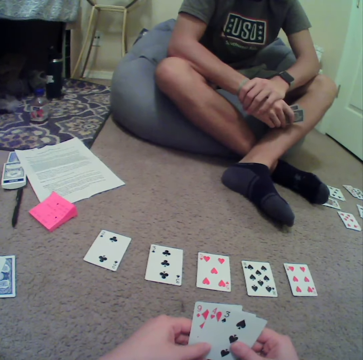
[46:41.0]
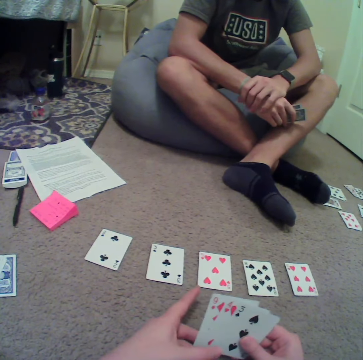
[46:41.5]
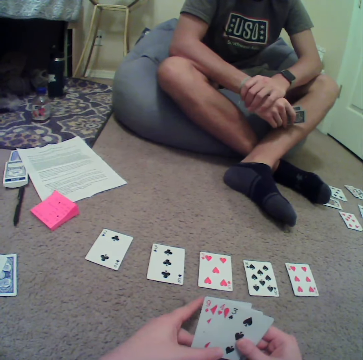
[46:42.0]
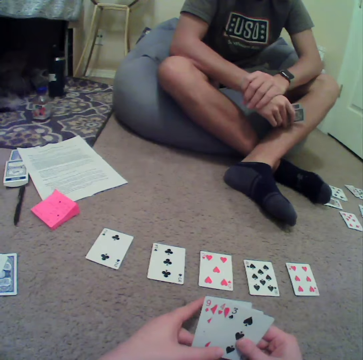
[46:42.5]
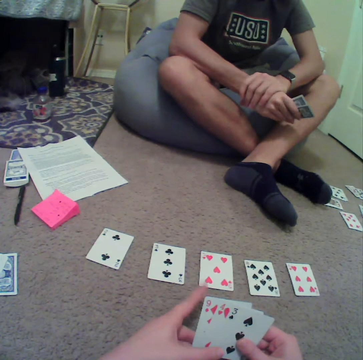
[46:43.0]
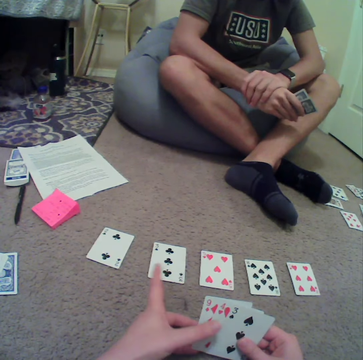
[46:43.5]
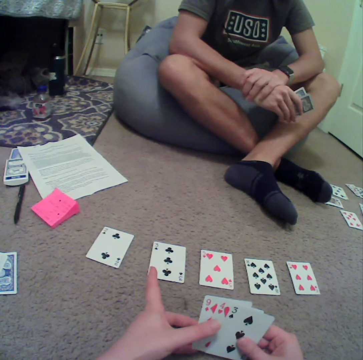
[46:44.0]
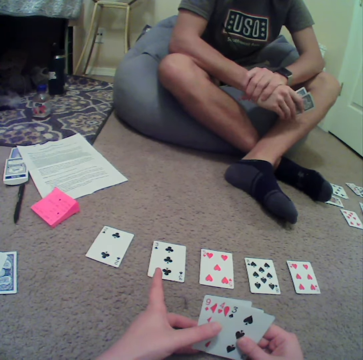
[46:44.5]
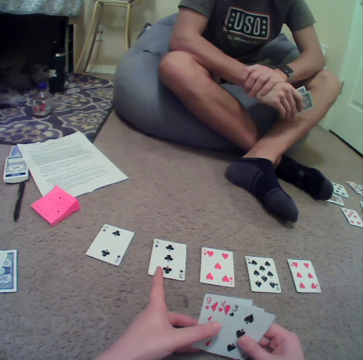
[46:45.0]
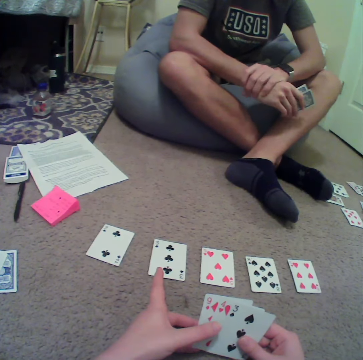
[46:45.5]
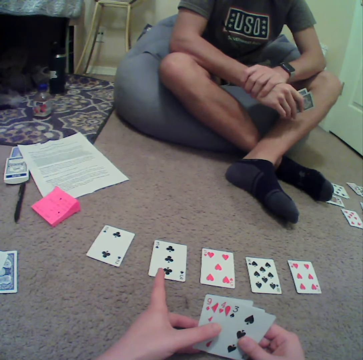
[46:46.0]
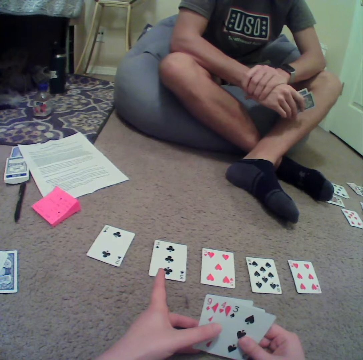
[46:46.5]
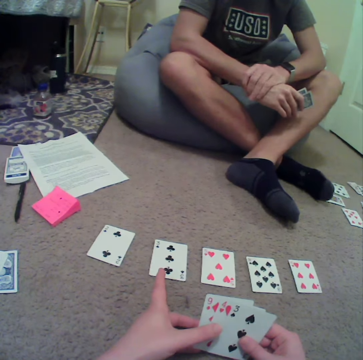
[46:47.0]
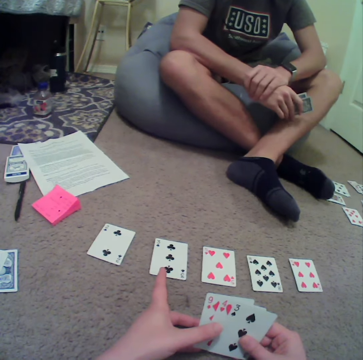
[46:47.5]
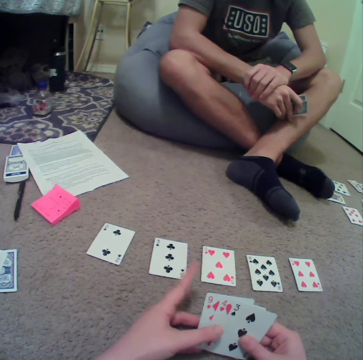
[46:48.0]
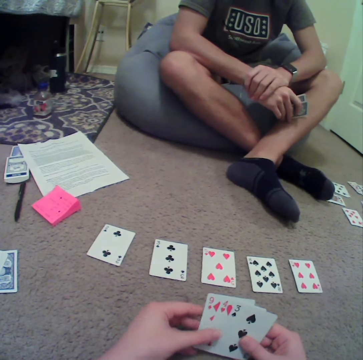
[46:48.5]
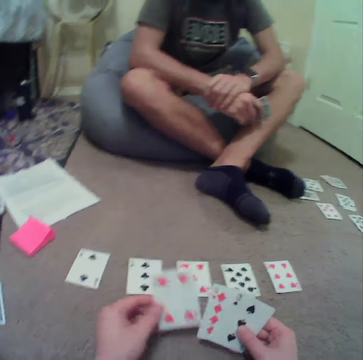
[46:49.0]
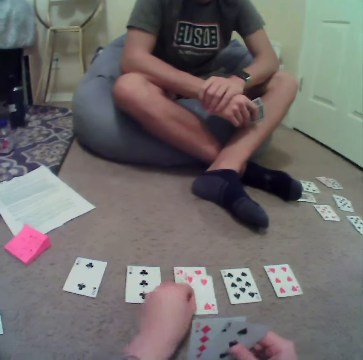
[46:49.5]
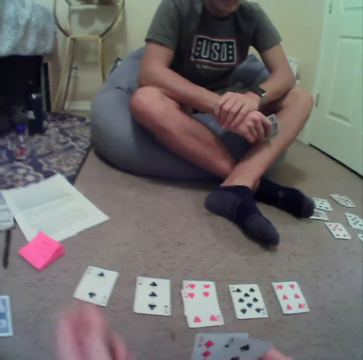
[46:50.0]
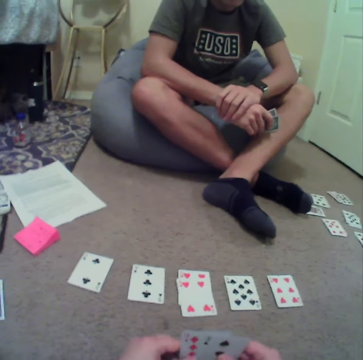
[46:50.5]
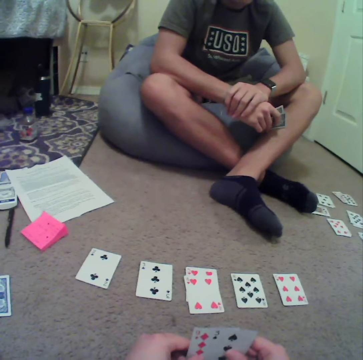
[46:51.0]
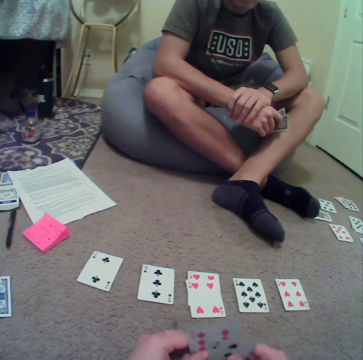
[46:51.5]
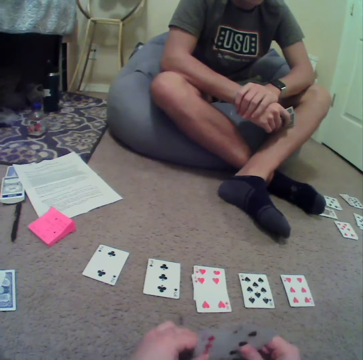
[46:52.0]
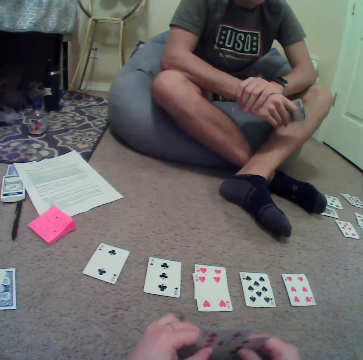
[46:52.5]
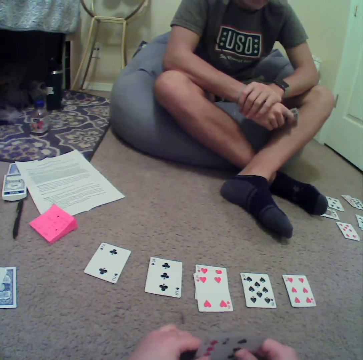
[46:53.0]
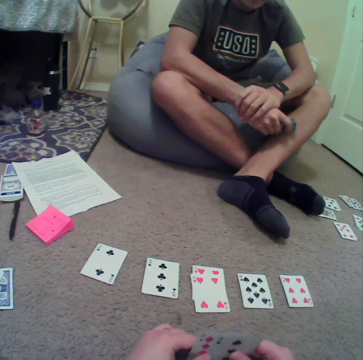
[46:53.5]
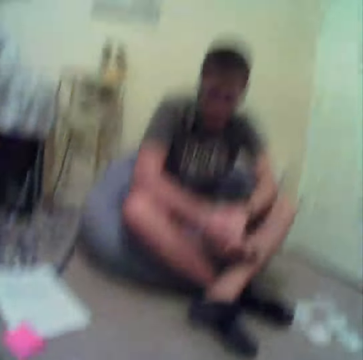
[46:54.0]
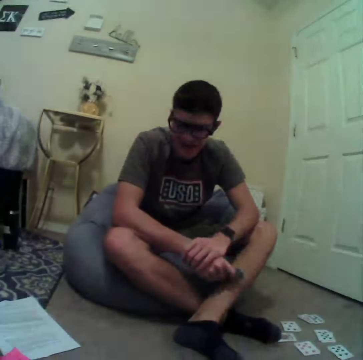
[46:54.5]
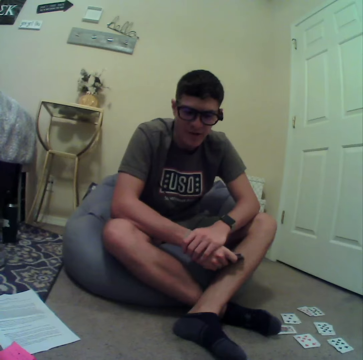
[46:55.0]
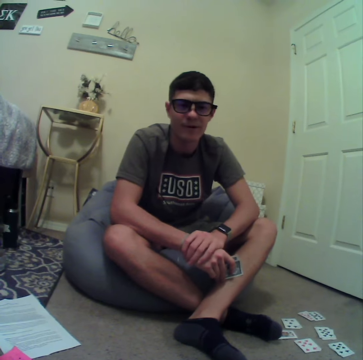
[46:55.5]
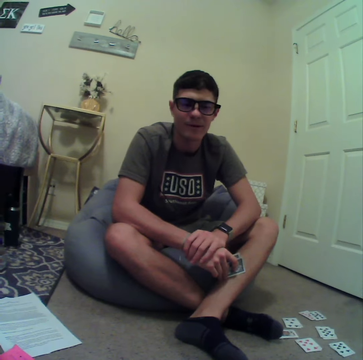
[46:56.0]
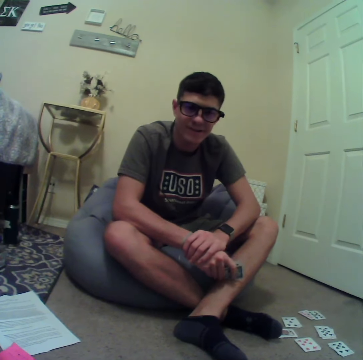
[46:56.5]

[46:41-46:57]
A person plays cards in the room. The camera wearer holds playing cards. They put the playing cards on the floor. They hold the playing cards. The person holds playing cards. The camera wearer turns to the side.

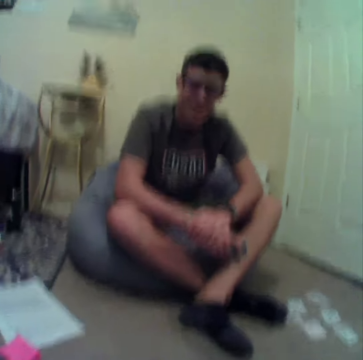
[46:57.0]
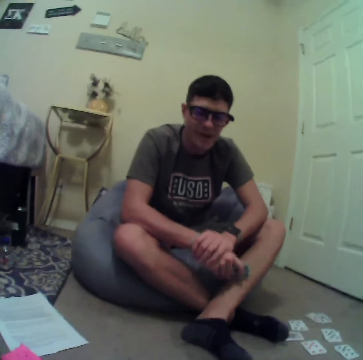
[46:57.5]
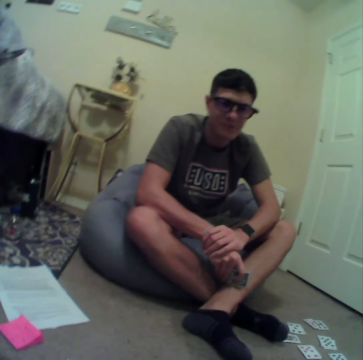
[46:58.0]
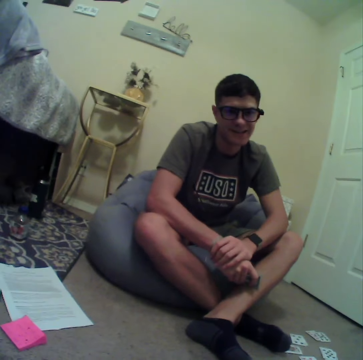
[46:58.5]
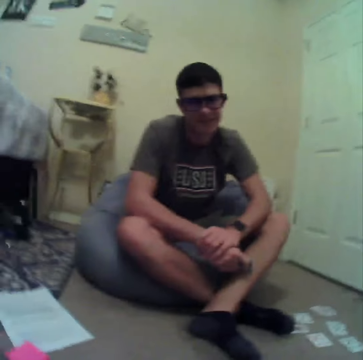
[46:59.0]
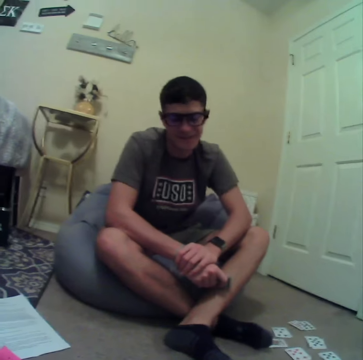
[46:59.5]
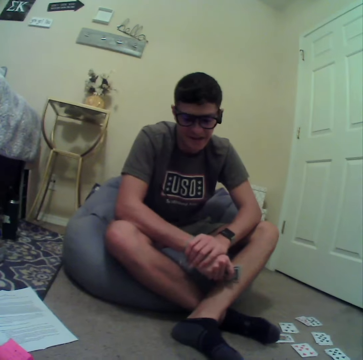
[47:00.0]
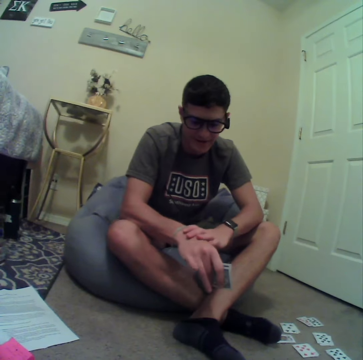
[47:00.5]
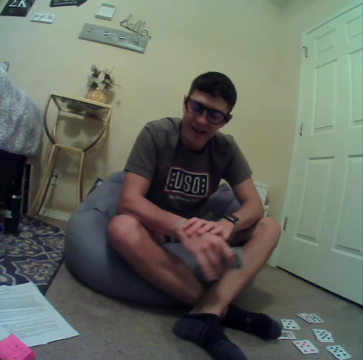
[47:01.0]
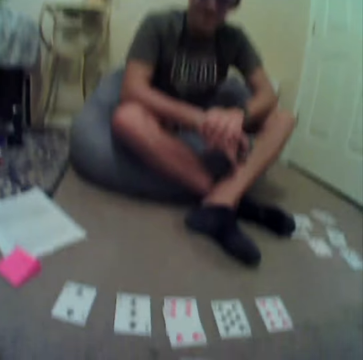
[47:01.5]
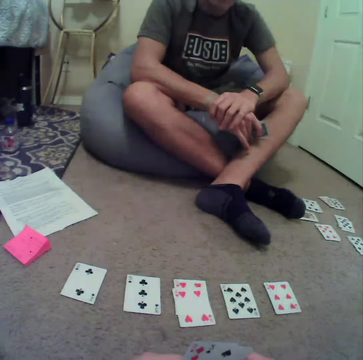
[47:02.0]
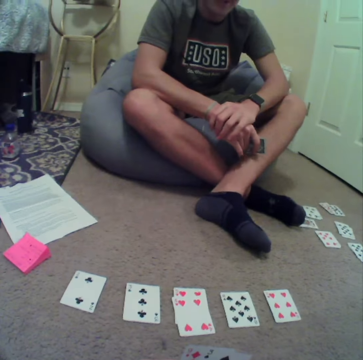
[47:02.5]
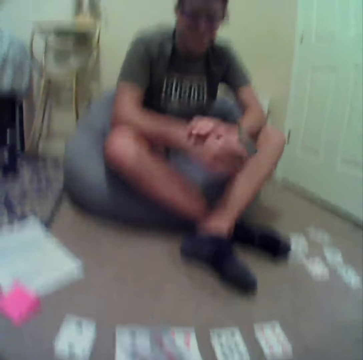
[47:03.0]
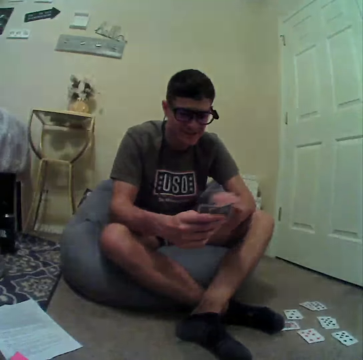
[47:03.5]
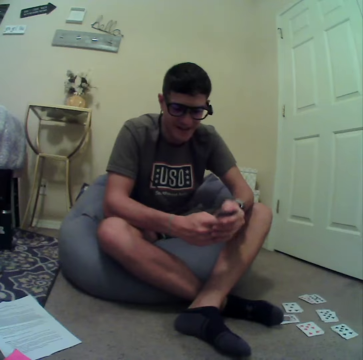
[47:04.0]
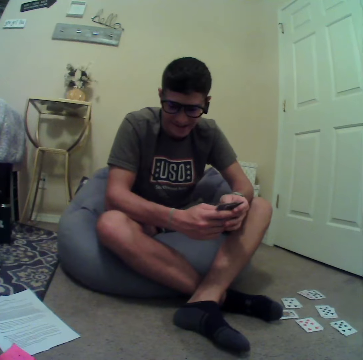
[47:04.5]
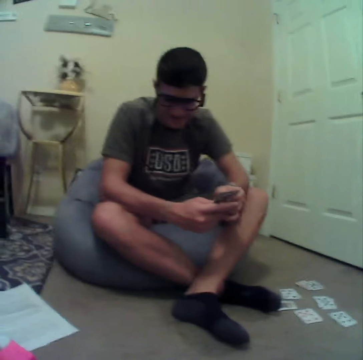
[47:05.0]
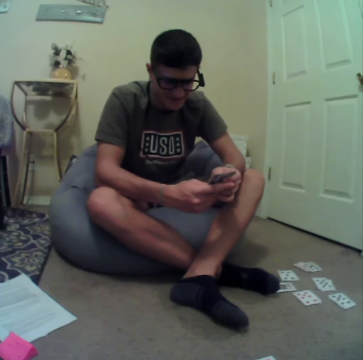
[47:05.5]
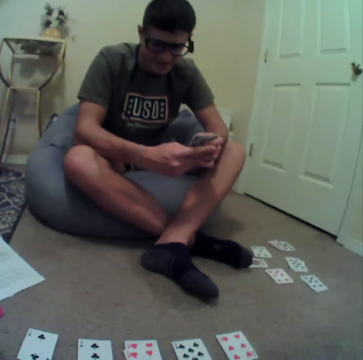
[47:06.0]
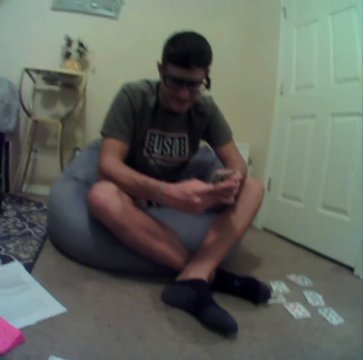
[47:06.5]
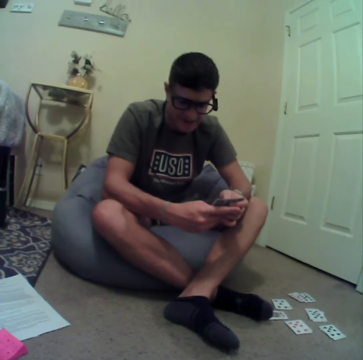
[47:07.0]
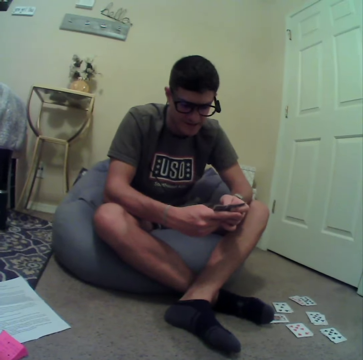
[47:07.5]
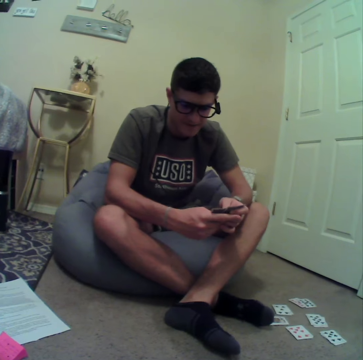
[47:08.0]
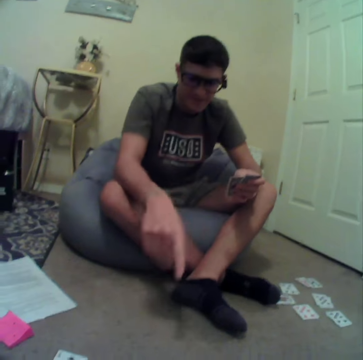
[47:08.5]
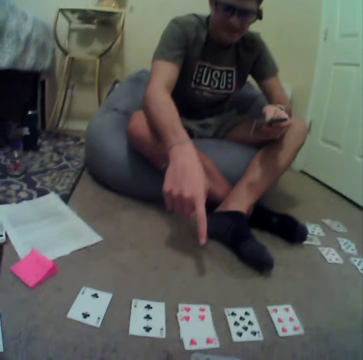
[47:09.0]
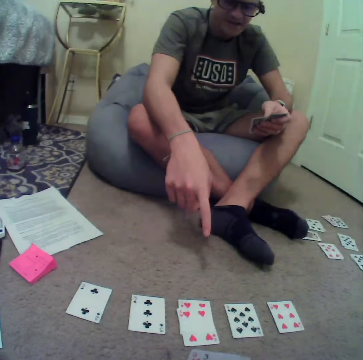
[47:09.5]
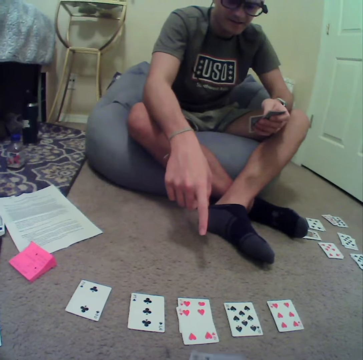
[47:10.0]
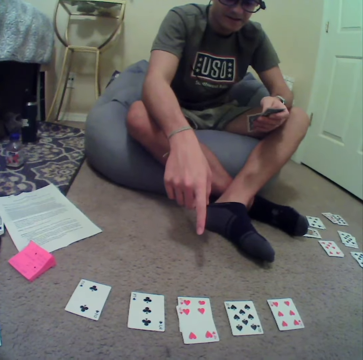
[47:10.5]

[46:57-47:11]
A man holds playing cards. The camera wearer turns to the side. The man holds the playing cards. The camera wearer turns to the side. The man holds the playing cards.

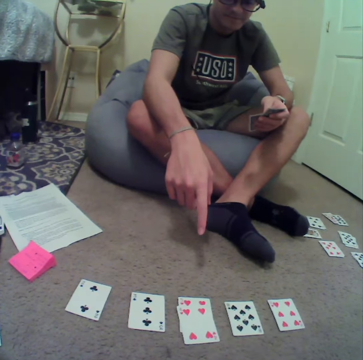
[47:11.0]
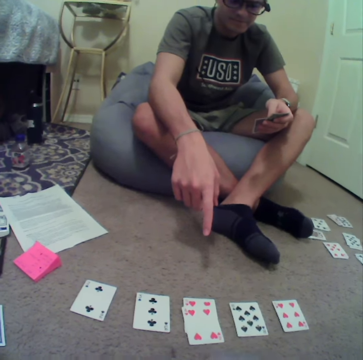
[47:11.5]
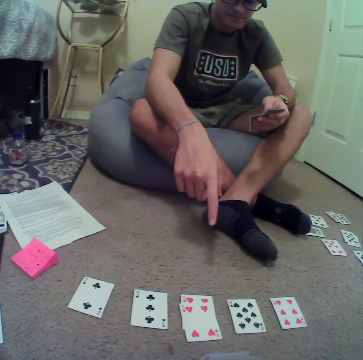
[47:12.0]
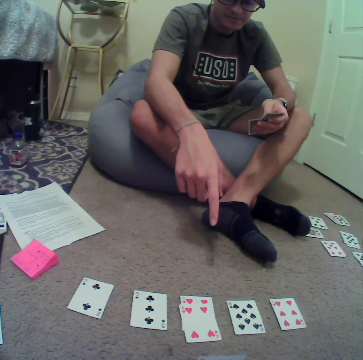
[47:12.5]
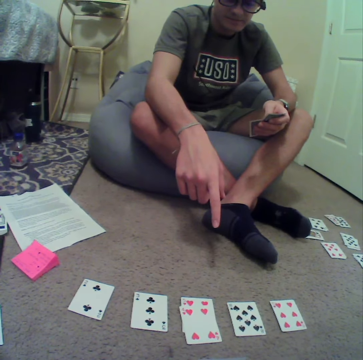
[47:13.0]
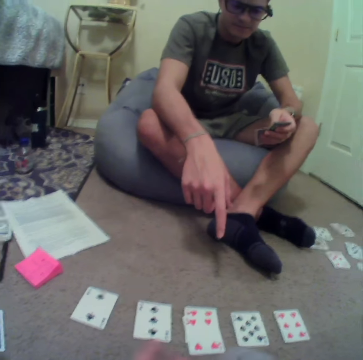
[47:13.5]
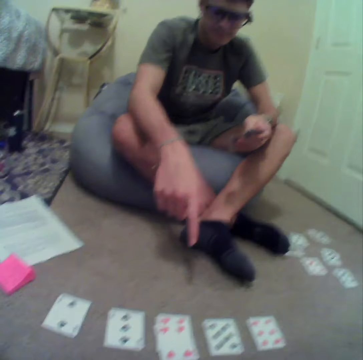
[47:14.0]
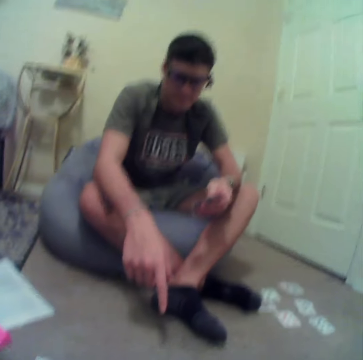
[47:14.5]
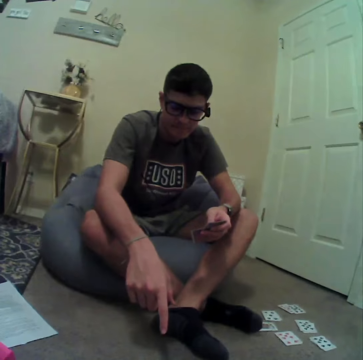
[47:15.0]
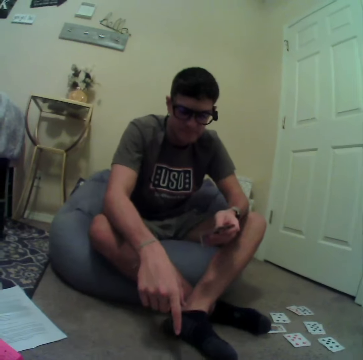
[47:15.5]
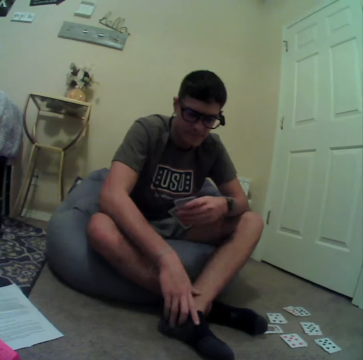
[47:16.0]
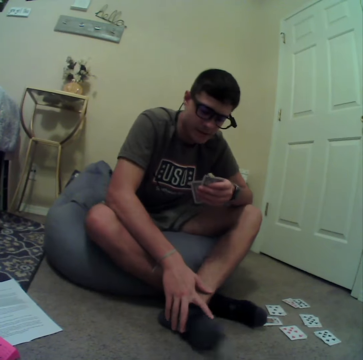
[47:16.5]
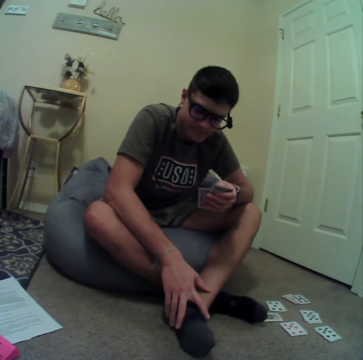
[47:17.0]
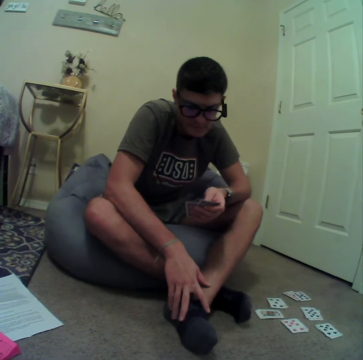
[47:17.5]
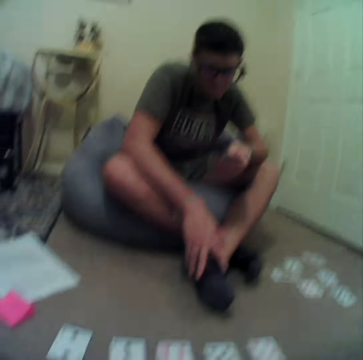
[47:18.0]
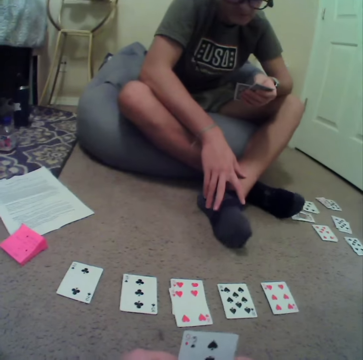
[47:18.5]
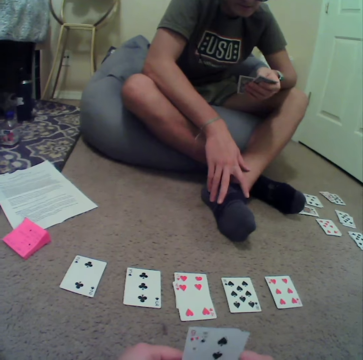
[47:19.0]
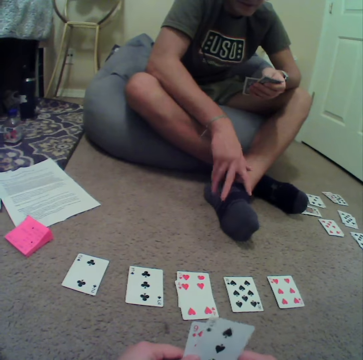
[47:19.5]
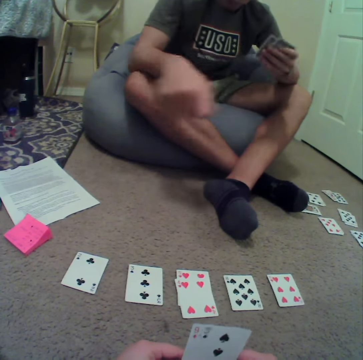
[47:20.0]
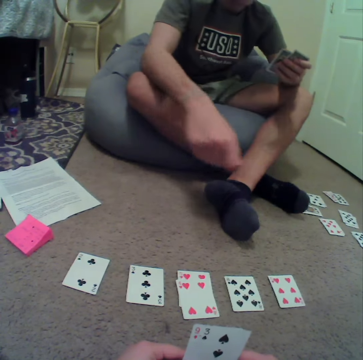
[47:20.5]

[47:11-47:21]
The camera wearer turns to the side. A man holds playing cards.
